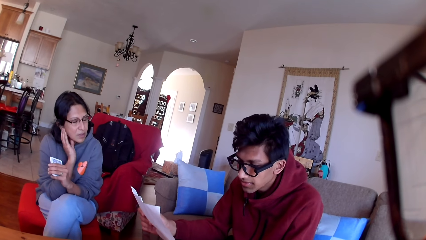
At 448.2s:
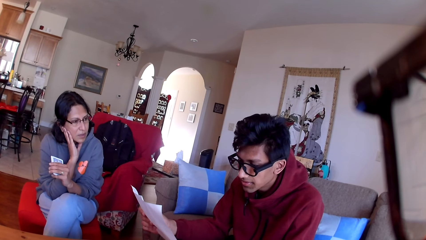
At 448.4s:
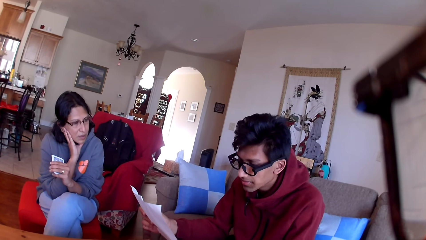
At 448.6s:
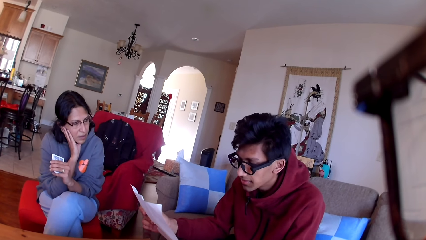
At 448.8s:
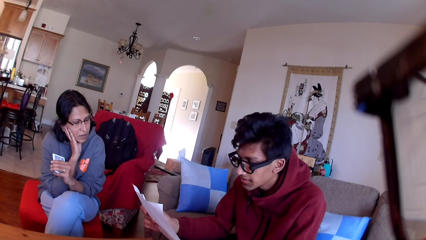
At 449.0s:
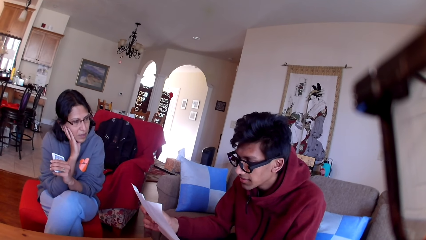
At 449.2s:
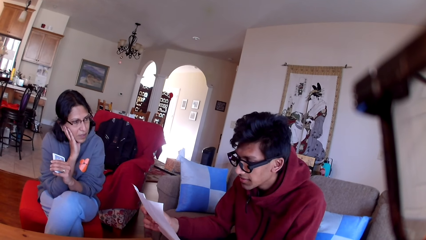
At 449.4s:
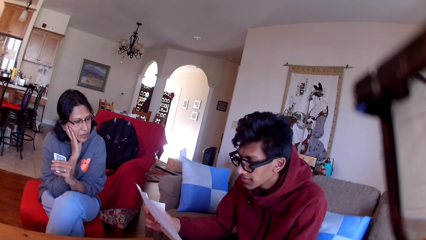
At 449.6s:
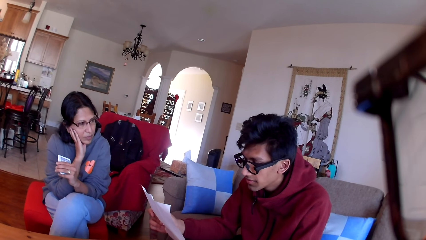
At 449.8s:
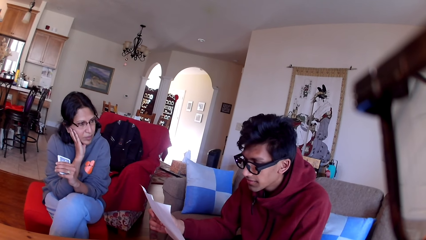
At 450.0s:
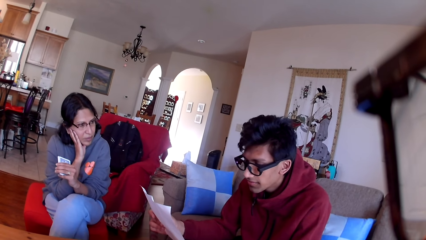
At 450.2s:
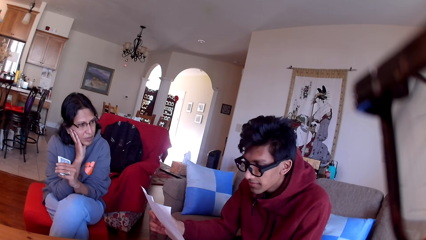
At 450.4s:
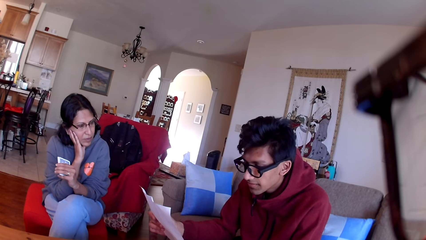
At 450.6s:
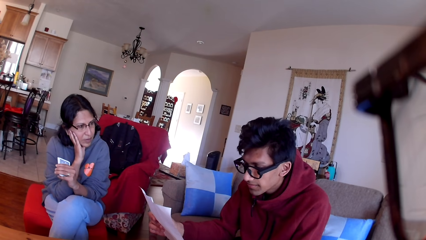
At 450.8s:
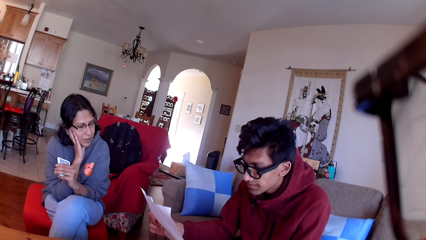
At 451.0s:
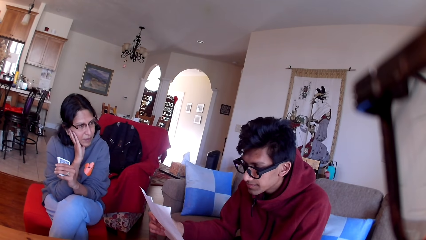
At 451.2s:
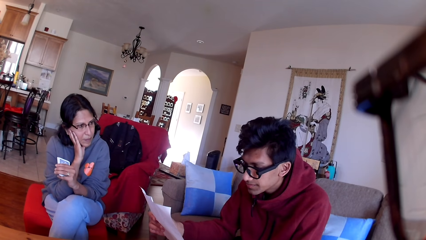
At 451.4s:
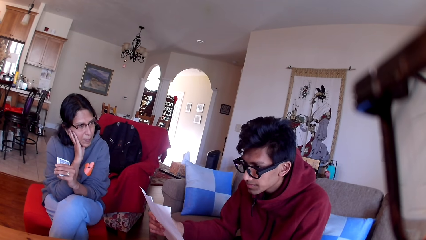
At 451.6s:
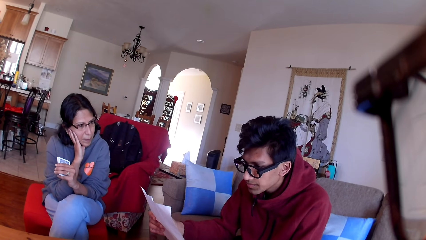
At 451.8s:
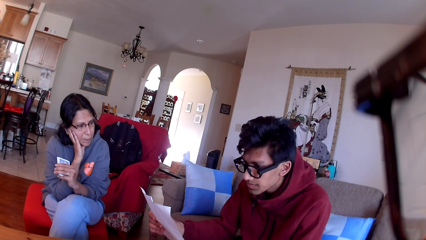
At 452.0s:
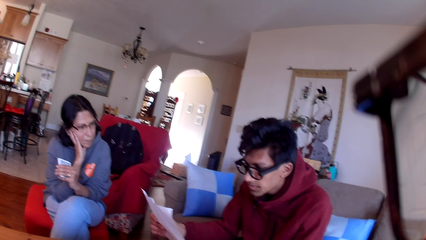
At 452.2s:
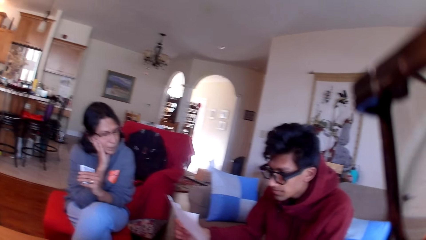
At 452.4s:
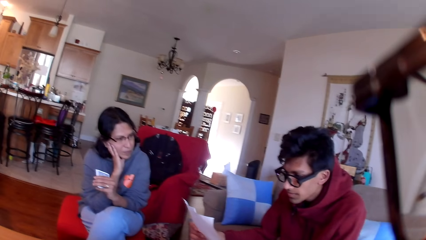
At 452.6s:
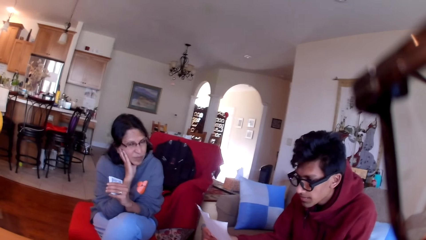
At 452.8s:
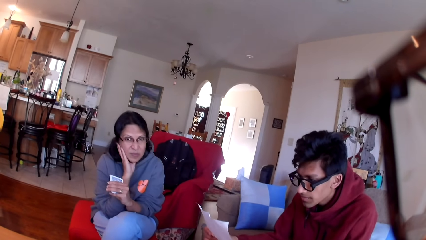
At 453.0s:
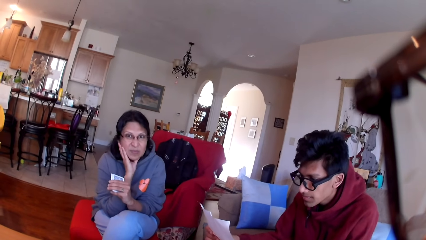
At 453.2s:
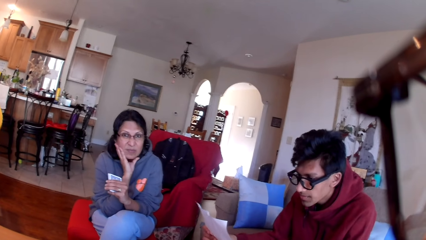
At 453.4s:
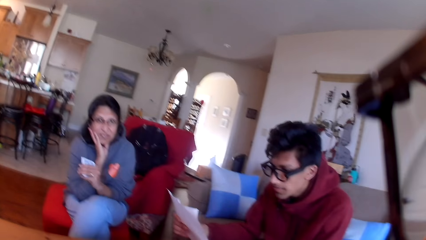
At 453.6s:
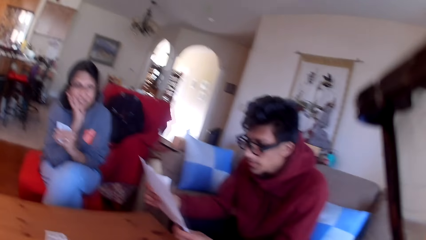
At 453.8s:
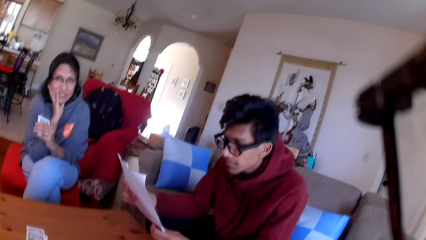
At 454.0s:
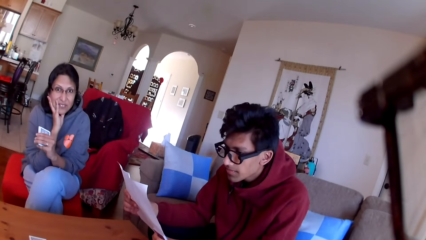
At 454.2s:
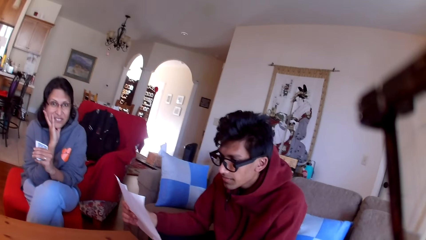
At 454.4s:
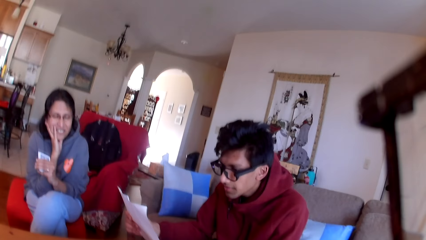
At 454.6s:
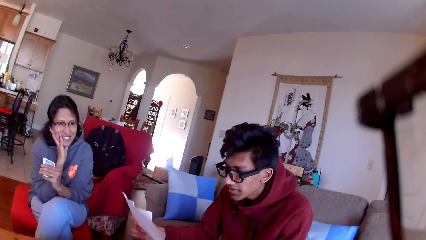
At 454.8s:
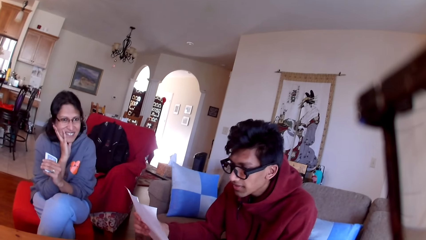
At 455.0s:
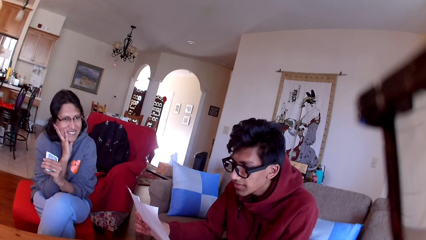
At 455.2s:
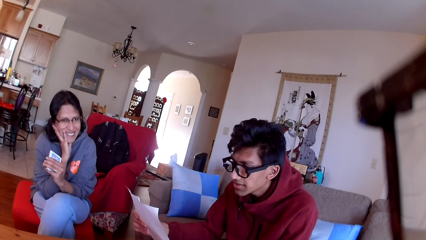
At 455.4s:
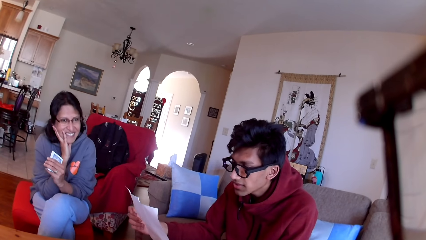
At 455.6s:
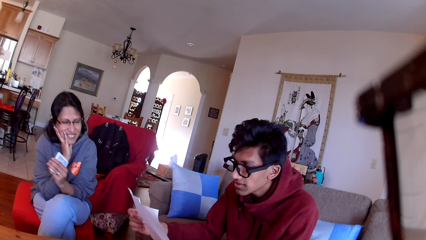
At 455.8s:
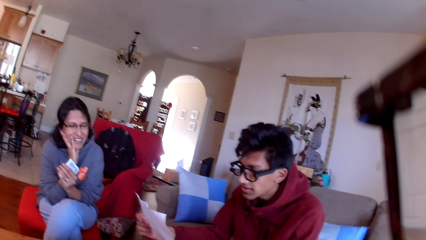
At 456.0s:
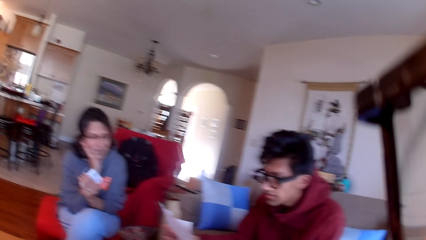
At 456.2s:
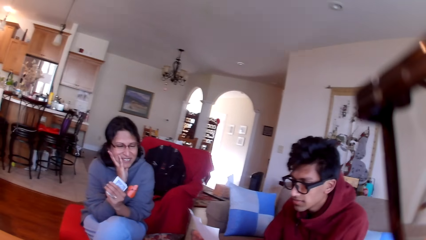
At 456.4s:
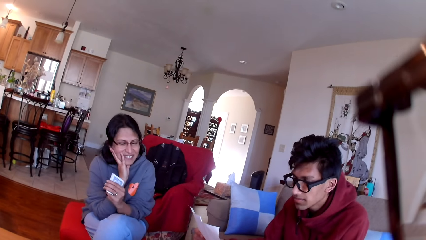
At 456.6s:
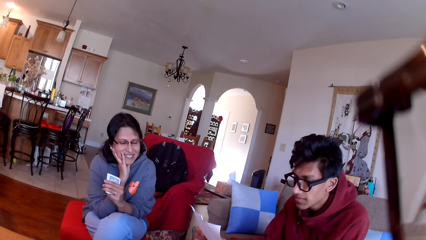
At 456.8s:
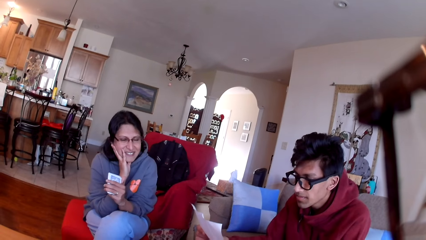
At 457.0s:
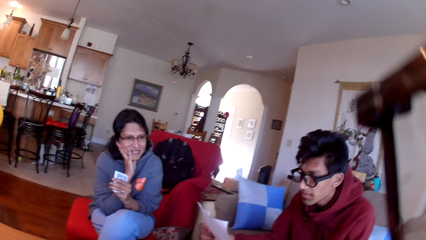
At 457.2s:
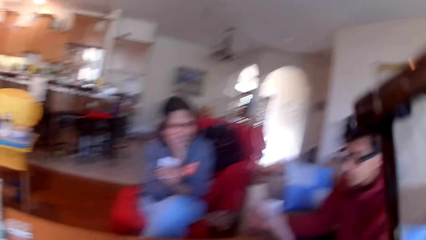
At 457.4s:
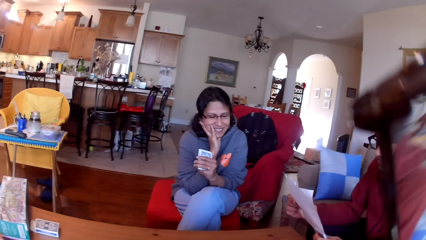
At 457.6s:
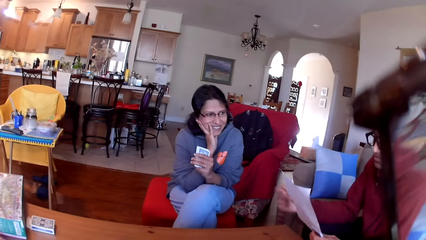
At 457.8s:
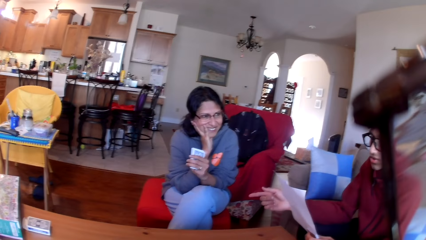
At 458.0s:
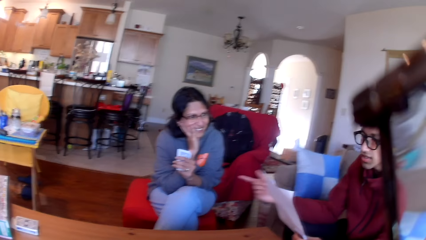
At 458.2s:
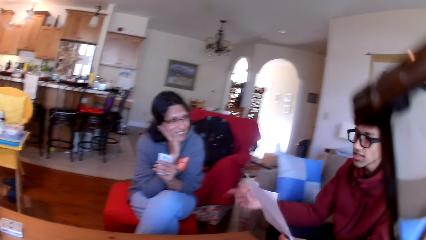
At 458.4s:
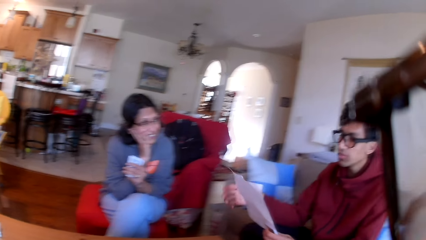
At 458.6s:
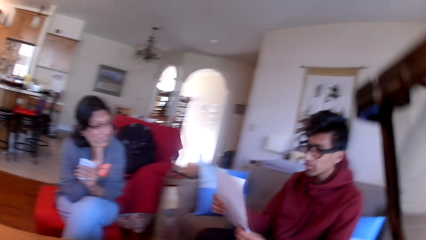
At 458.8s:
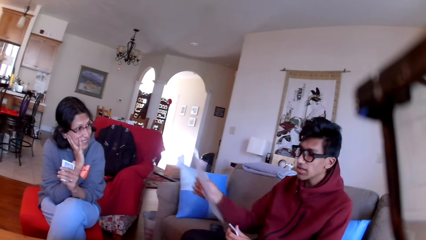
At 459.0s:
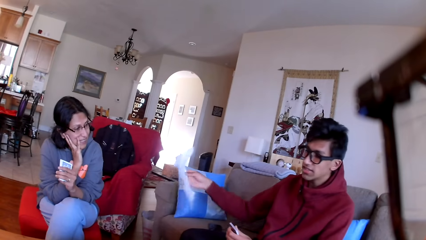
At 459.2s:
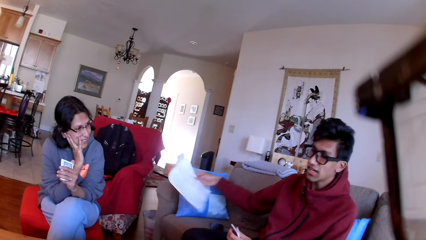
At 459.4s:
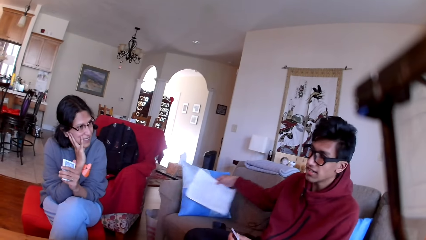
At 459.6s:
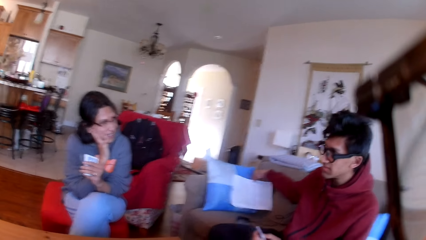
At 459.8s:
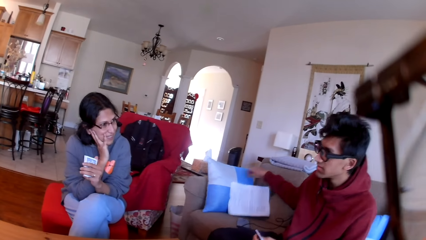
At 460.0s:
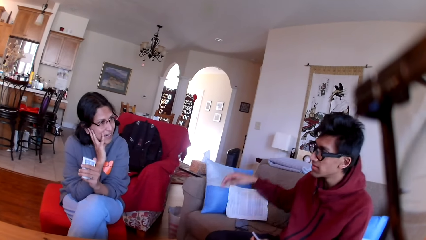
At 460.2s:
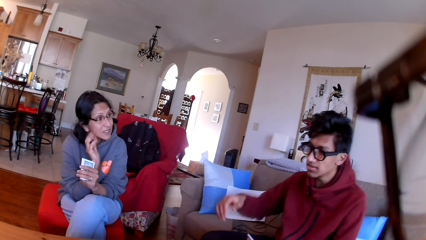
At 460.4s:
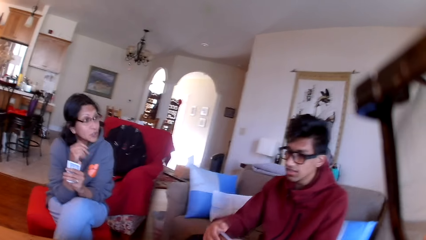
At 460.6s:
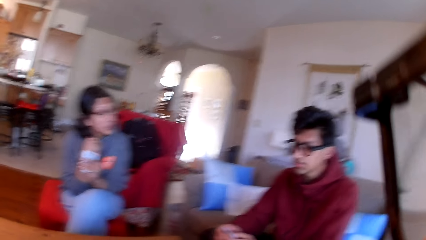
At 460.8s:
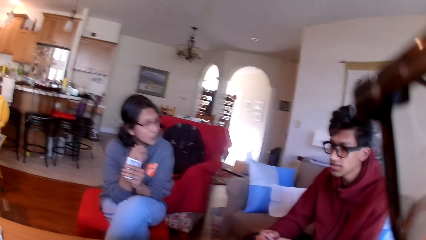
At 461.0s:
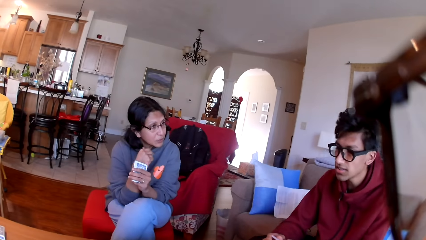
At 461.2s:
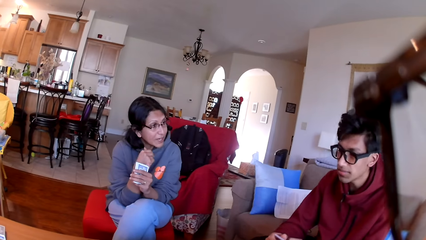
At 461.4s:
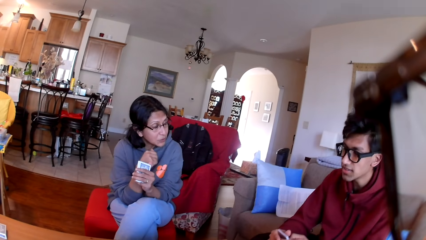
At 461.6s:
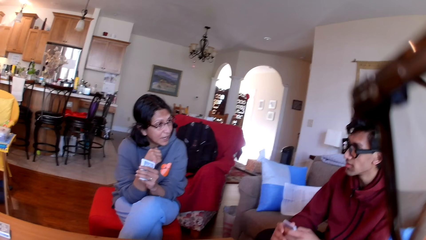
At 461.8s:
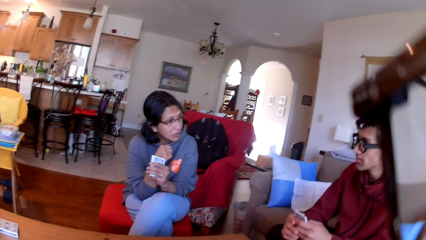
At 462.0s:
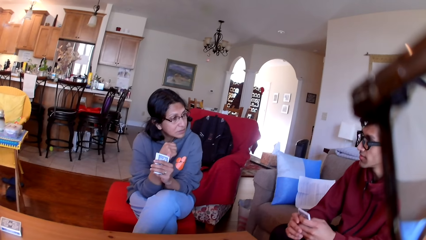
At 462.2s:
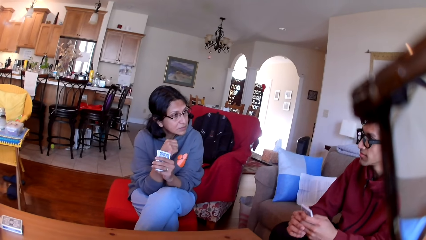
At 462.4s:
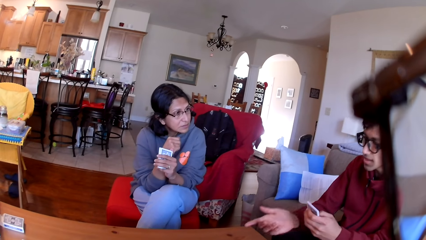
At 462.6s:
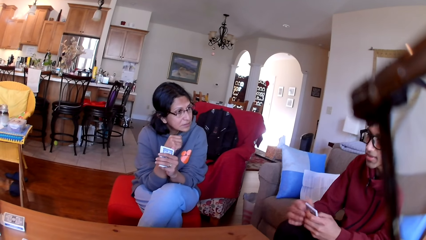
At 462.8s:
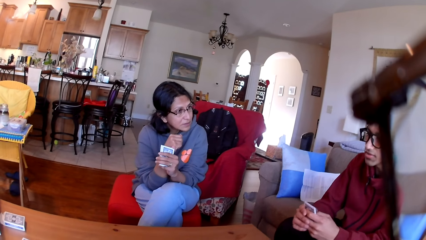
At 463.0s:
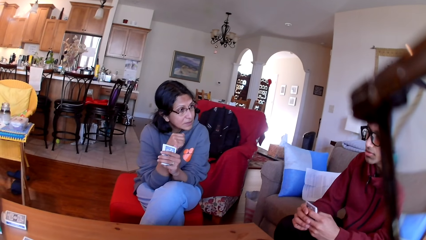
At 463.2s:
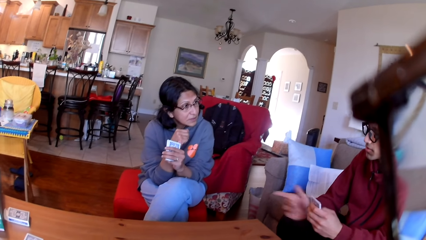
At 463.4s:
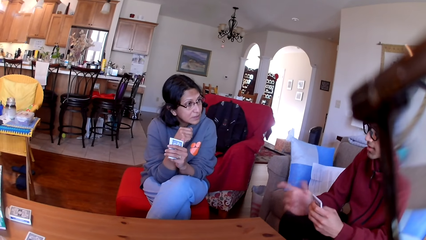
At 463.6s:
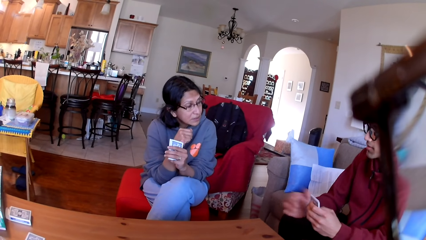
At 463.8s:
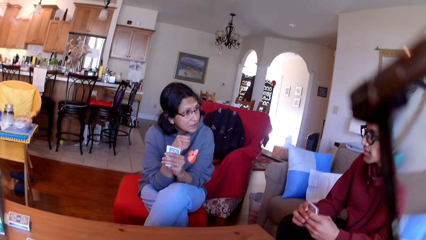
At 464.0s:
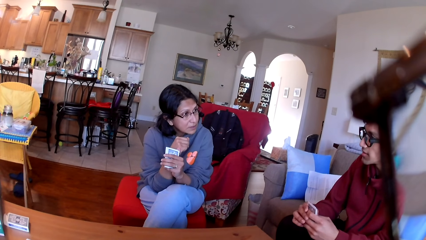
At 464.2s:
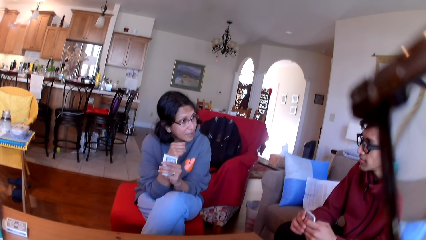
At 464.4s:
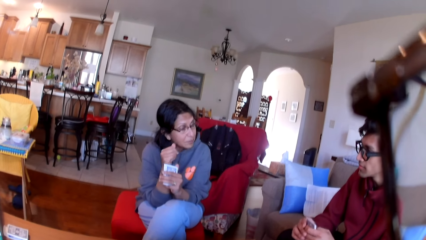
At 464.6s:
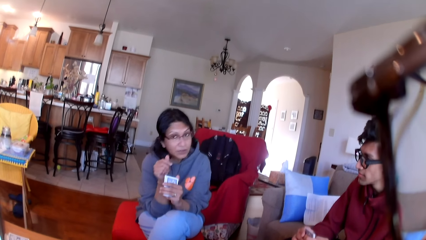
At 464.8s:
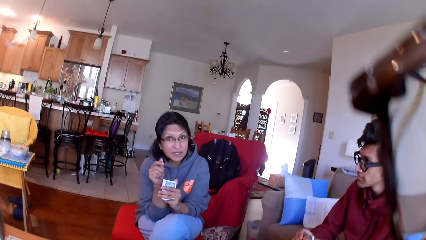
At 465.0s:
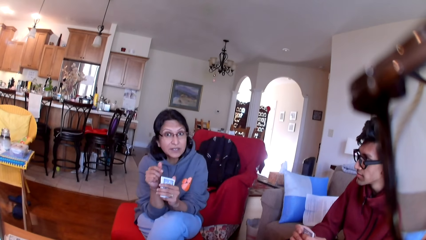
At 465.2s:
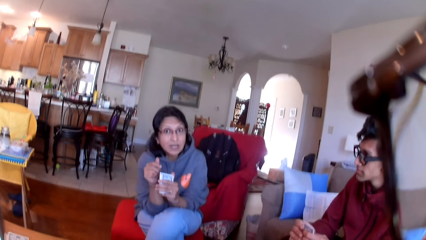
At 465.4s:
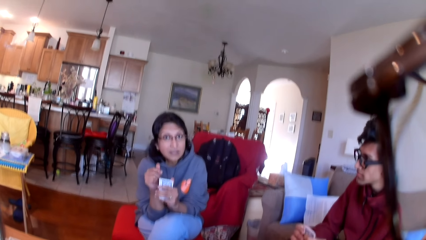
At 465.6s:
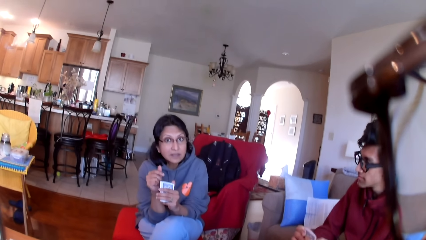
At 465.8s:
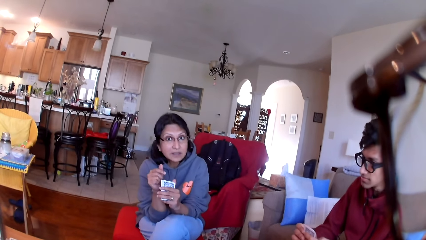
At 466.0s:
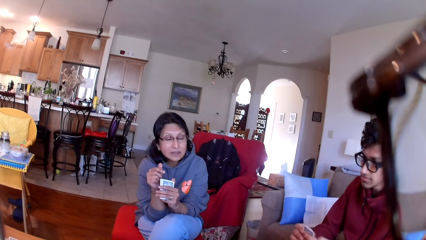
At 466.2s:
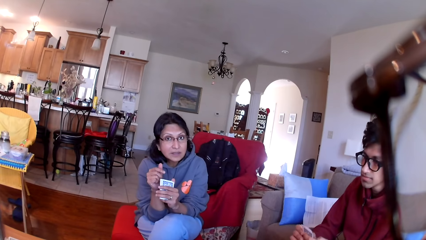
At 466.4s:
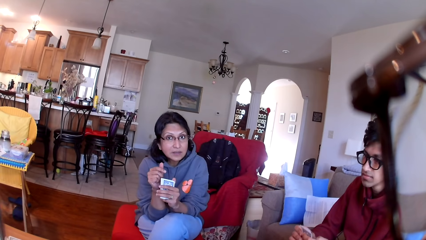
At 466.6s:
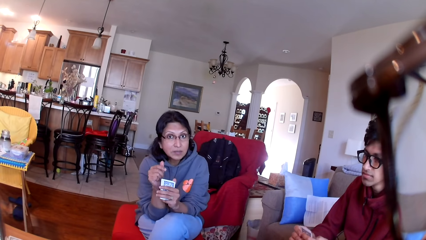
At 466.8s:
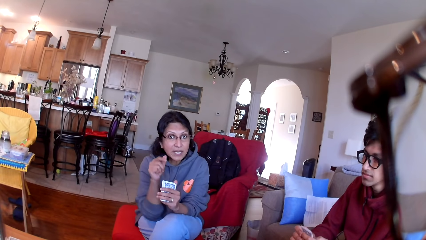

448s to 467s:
A person moves his hand. The person puts the paper on the sofa. The camera wearer stares at another person and the first person. The first person moves his hand. The other person moves her hand.
